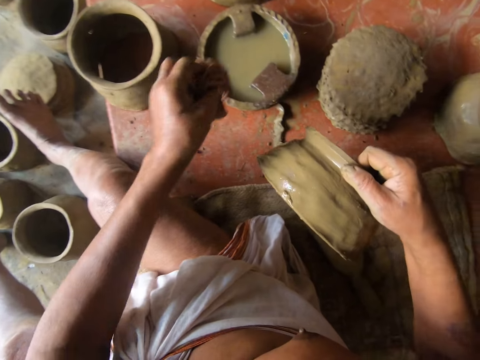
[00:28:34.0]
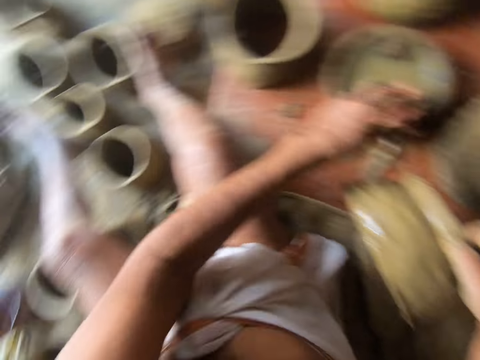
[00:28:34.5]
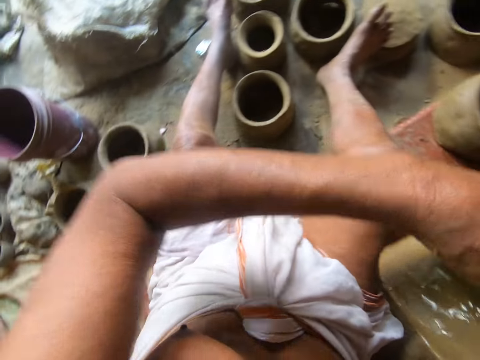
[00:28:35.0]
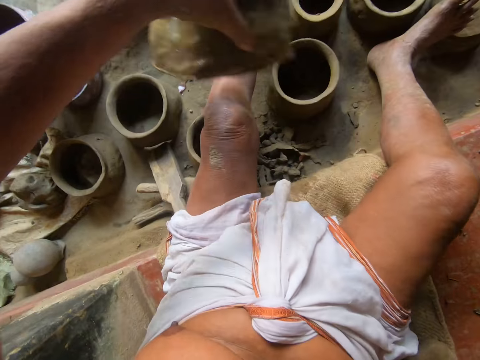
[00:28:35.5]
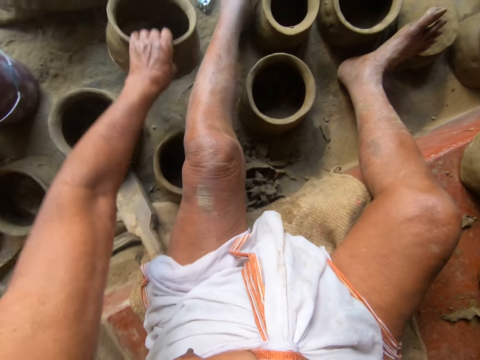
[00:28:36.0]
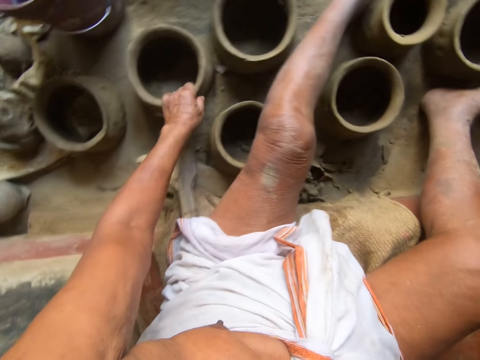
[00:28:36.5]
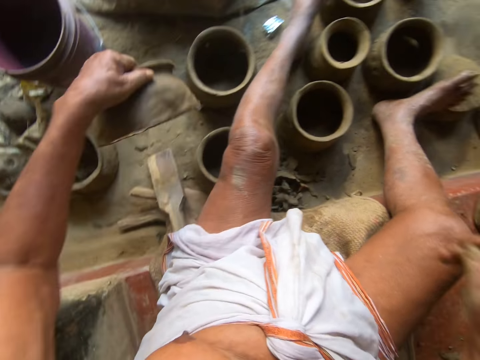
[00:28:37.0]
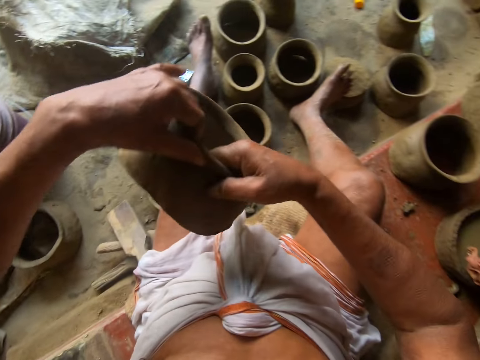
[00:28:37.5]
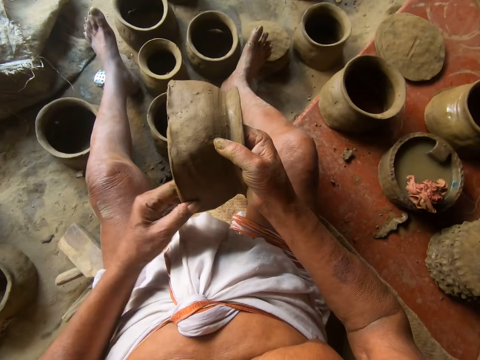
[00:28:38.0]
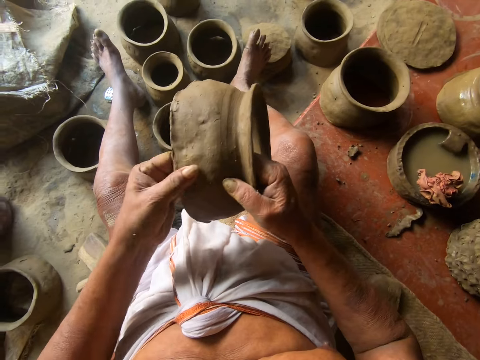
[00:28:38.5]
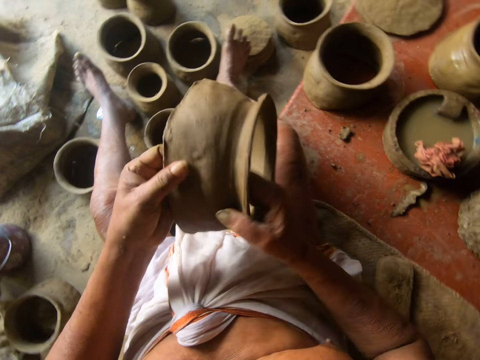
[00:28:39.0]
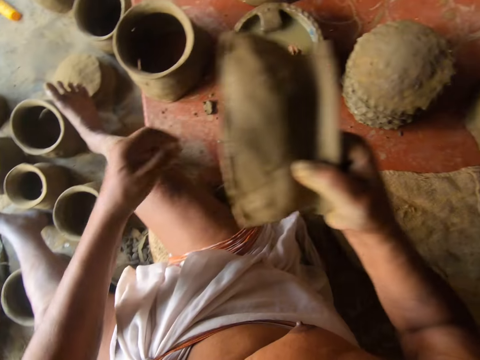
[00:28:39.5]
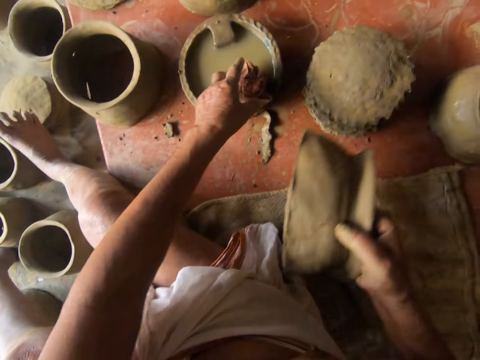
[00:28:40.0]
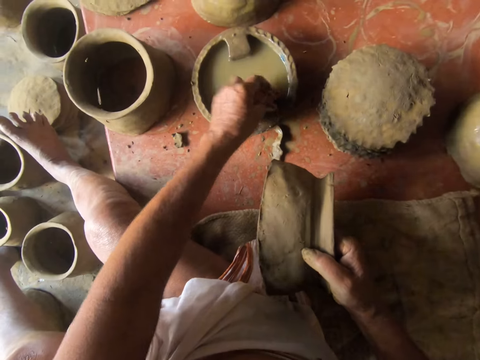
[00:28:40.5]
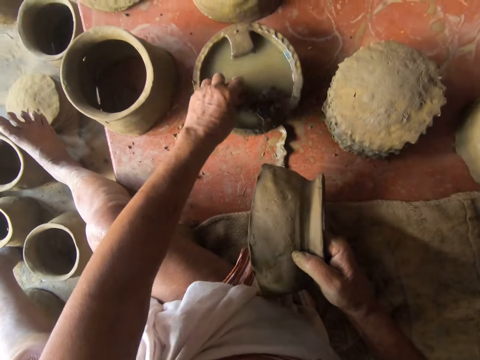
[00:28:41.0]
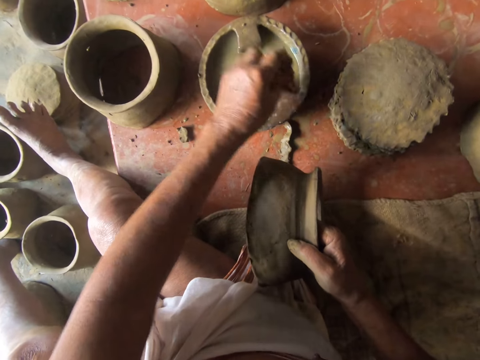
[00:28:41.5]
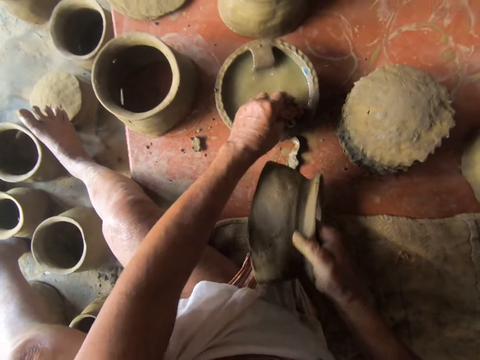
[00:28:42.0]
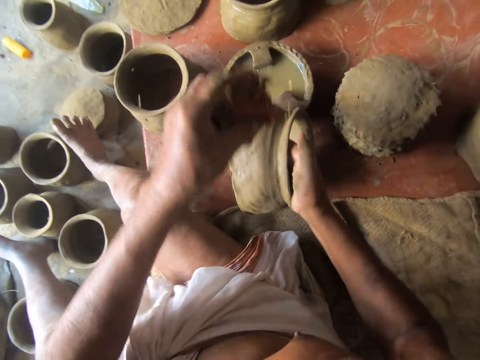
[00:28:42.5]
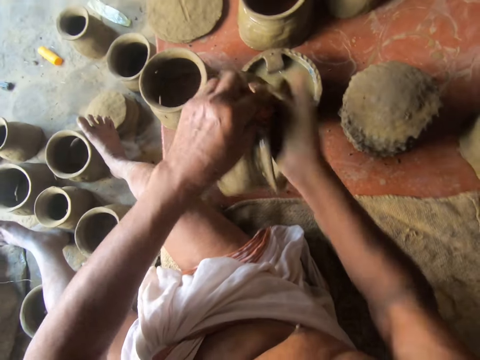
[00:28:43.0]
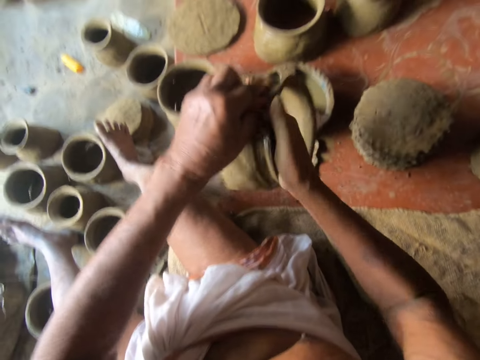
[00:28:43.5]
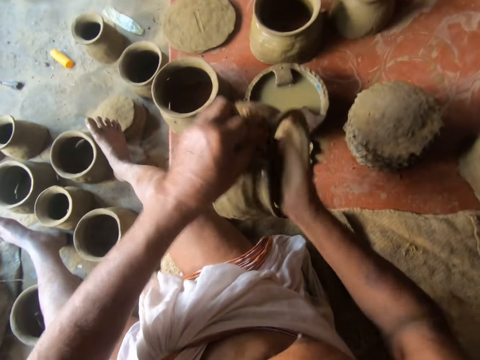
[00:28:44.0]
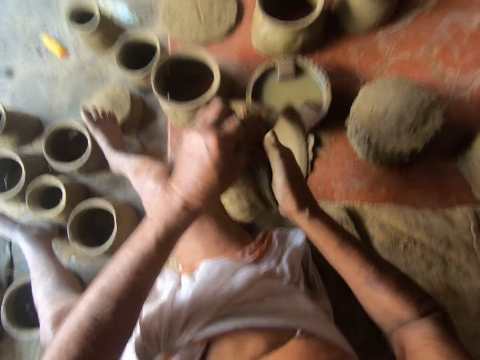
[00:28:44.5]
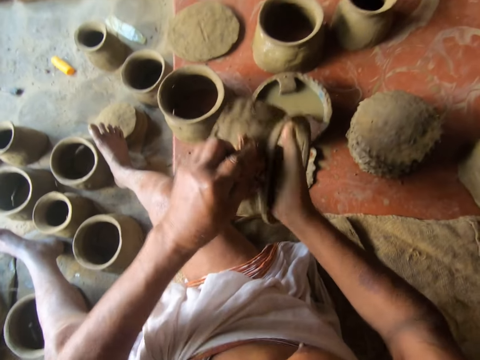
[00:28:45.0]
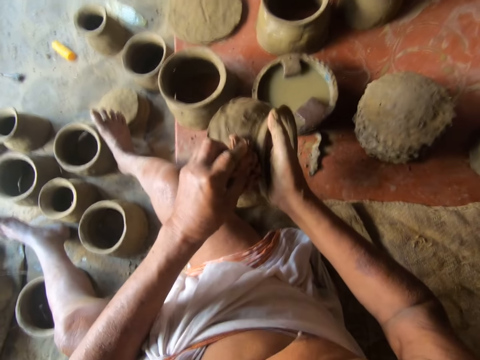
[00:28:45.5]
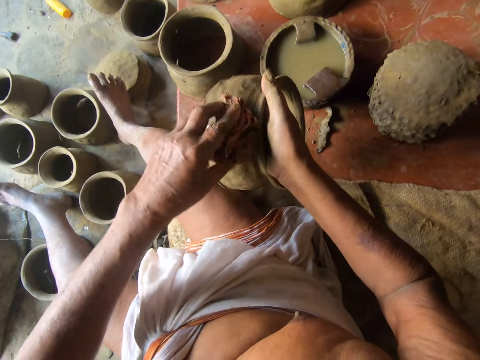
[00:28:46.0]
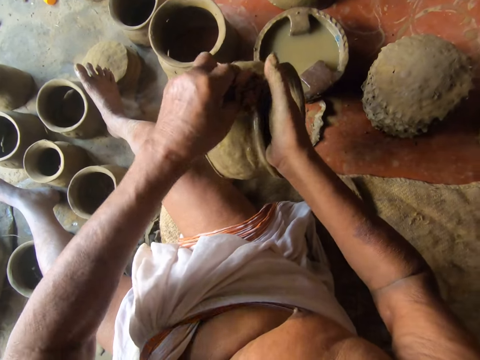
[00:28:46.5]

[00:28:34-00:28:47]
The camera wearer places the cloth on the pot. They put down the clay mold on the floor. They pick up a clay mold. They look at the clay mold. They pick up a cloth. They dip the cloth in the water pot. They wipe the clay mold with the cloth.

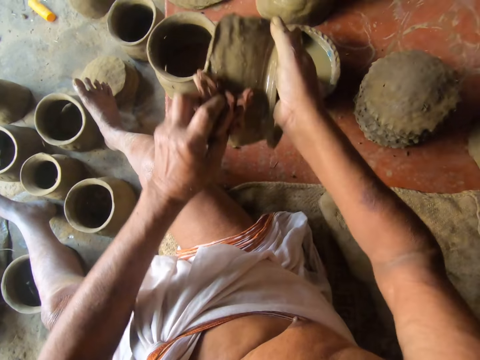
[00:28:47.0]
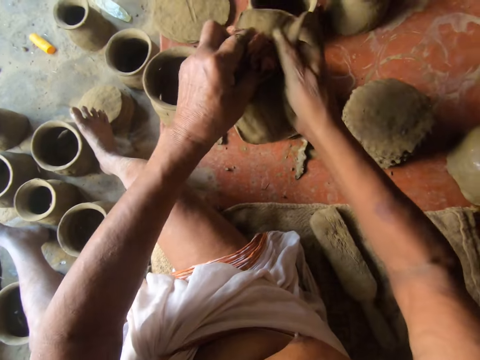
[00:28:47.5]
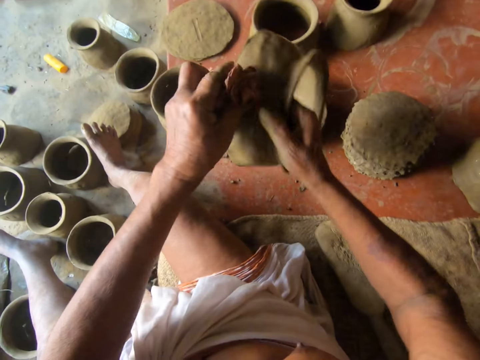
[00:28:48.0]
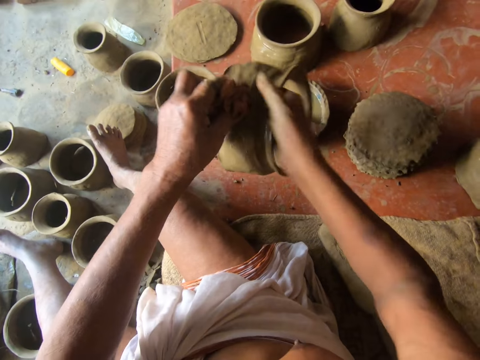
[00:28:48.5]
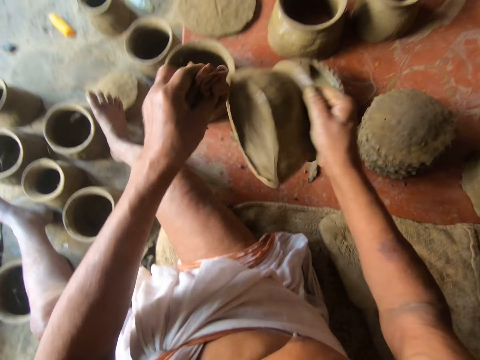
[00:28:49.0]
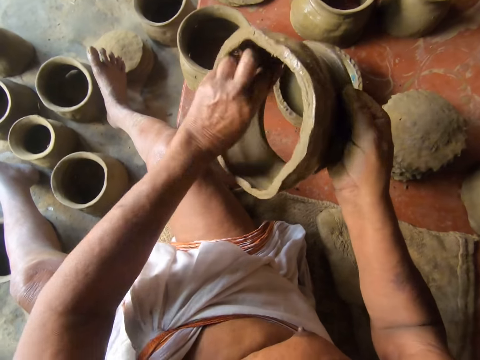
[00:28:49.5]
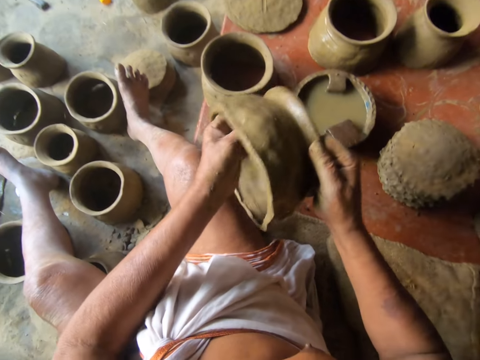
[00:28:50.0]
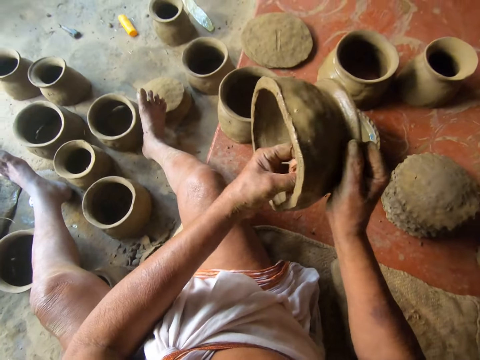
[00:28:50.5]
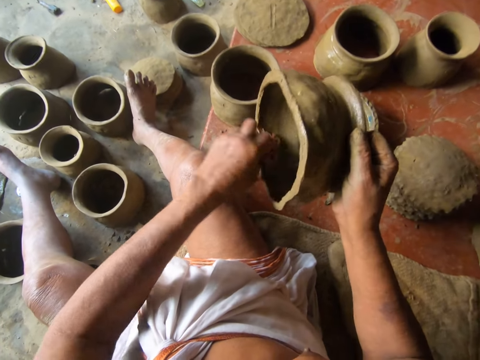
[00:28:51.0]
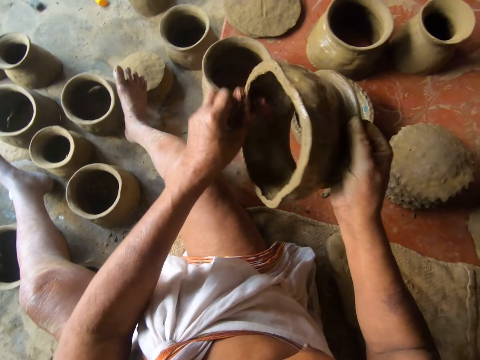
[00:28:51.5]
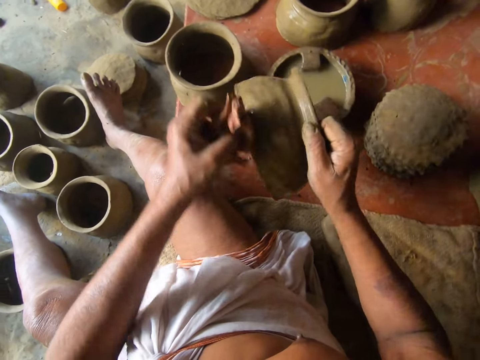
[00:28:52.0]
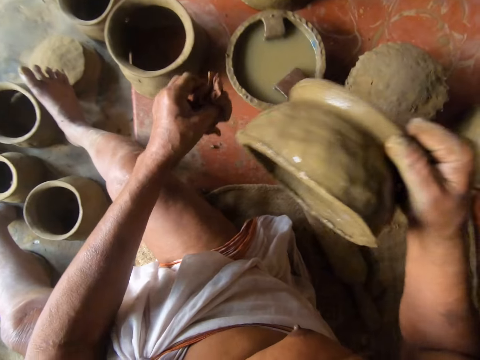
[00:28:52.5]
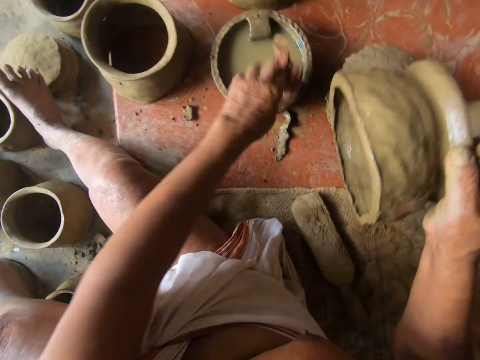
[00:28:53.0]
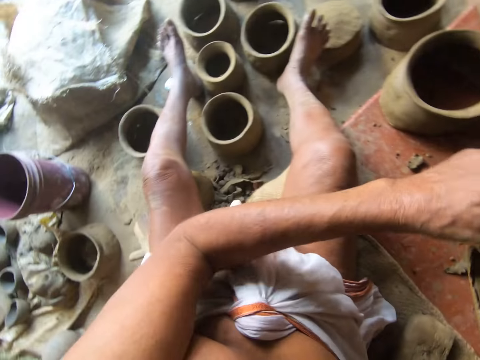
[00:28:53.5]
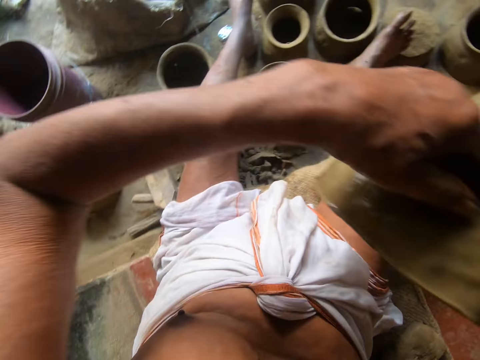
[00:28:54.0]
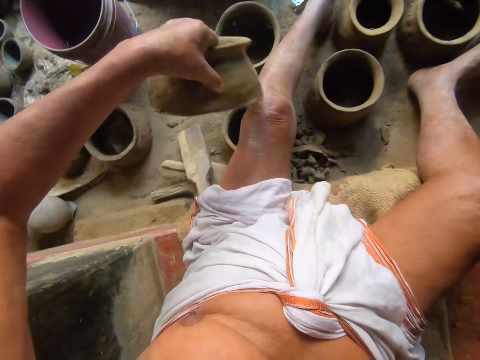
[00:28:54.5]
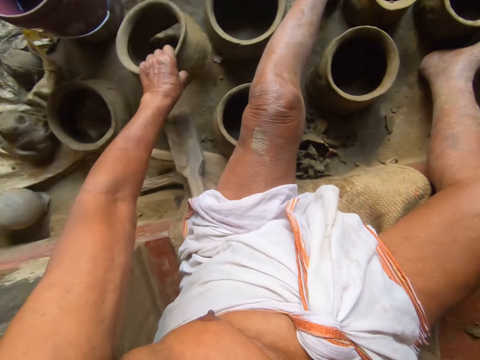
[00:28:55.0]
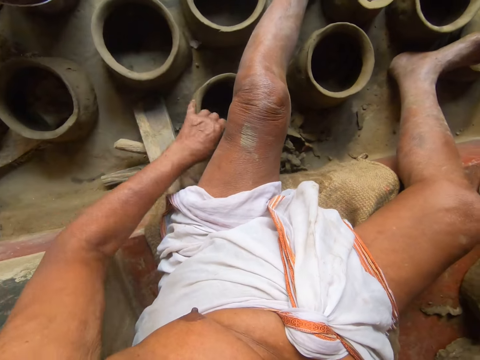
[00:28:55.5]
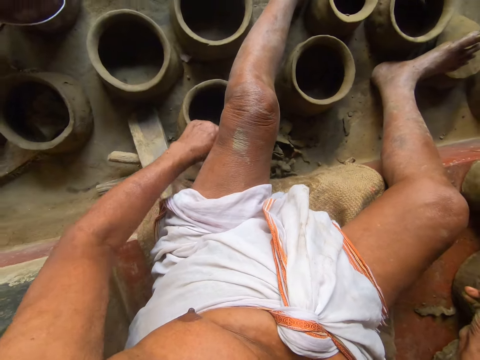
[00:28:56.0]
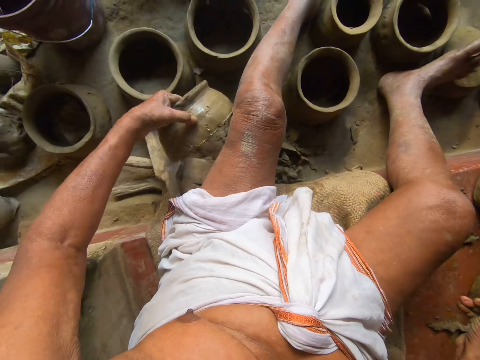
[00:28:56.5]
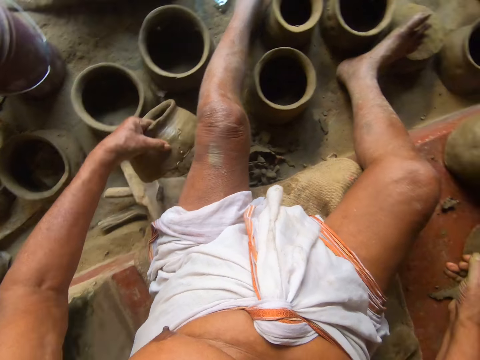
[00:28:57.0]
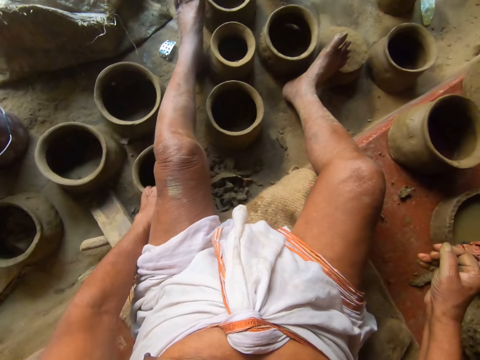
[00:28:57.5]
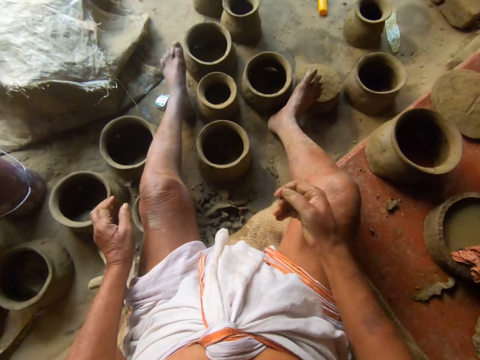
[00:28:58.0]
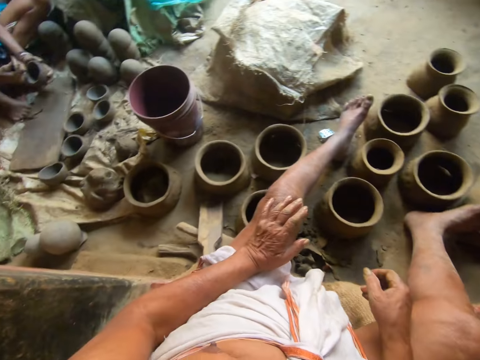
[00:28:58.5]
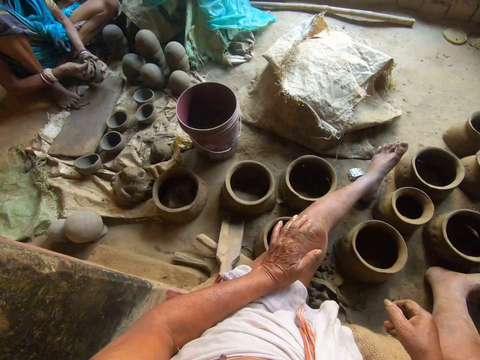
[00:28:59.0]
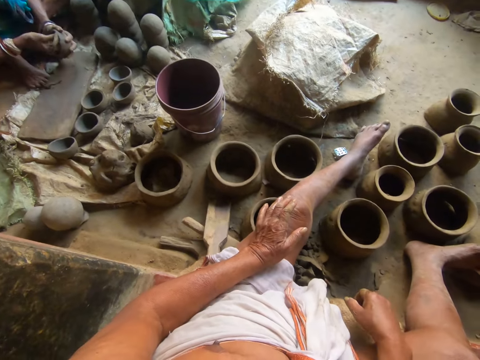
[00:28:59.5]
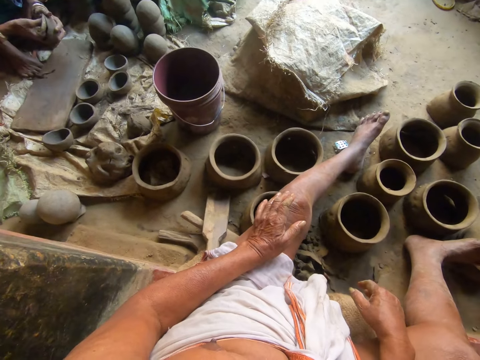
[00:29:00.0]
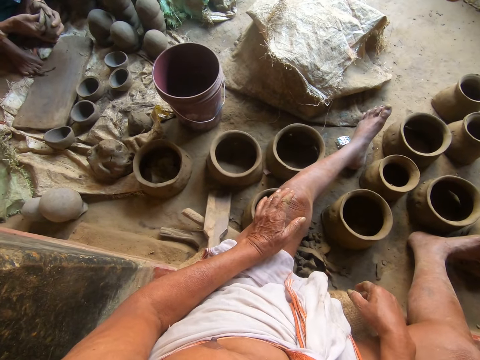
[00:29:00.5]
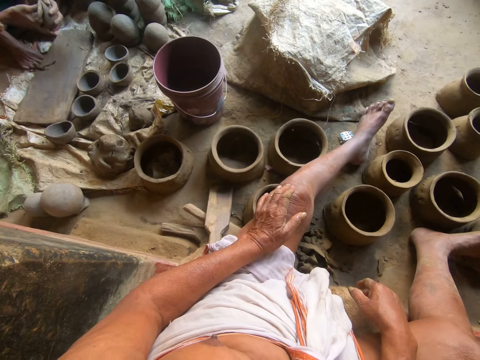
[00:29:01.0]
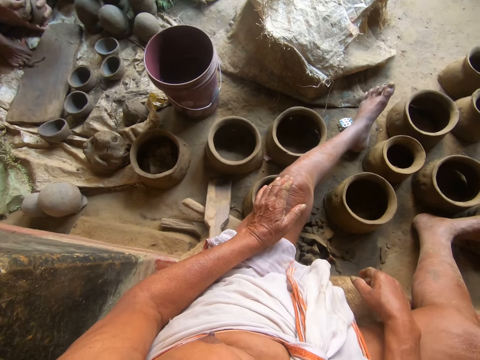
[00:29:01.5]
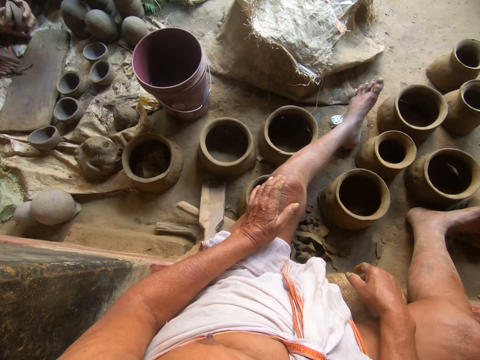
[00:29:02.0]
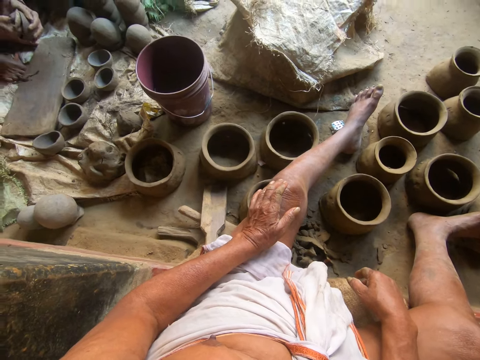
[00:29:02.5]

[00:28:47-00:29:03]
The camera wearer wipes pottery with a cloth. They put the cloth on a pot. They put the pottery on the floor. They pick up the pottery. They put the pottery on the floor. They speak to a woman. The woman molds a bowl.
